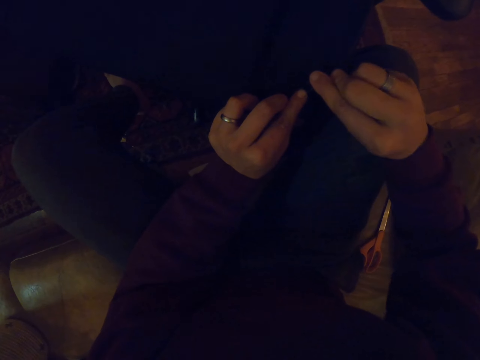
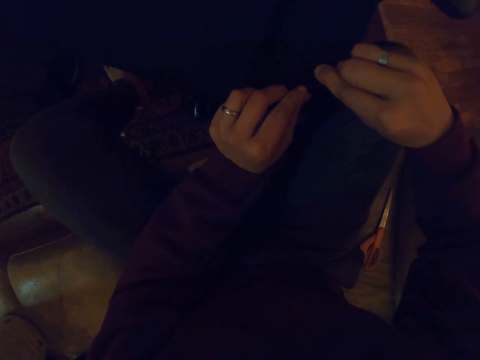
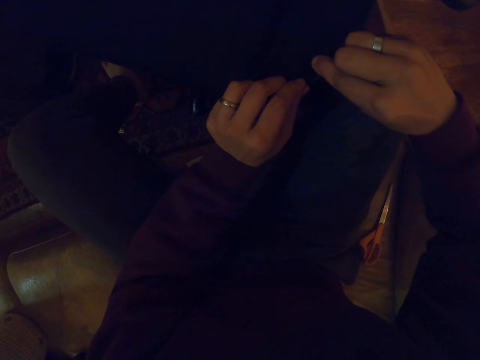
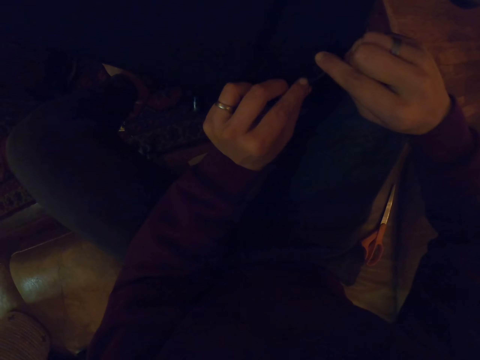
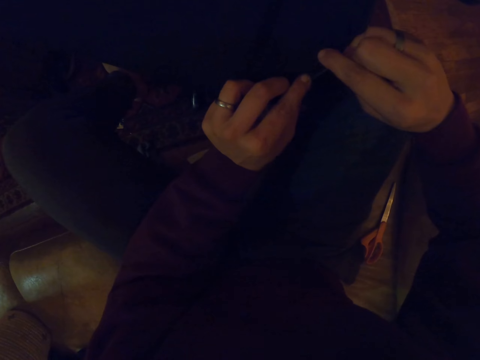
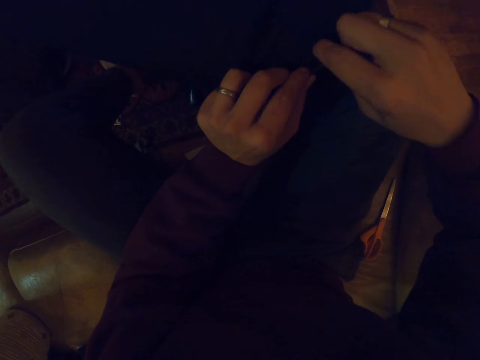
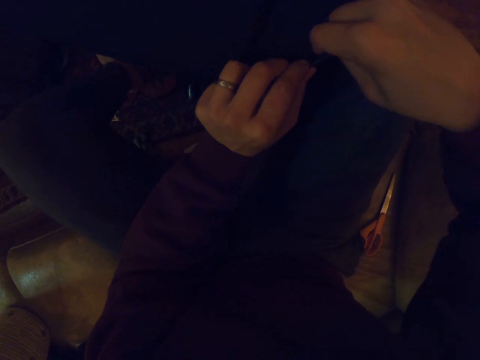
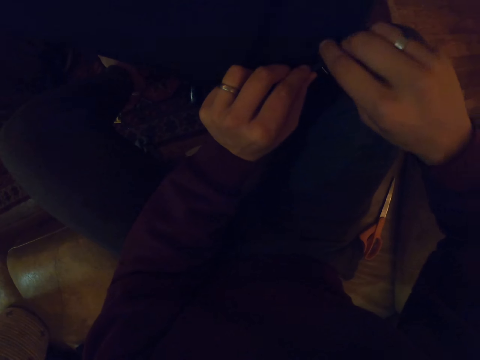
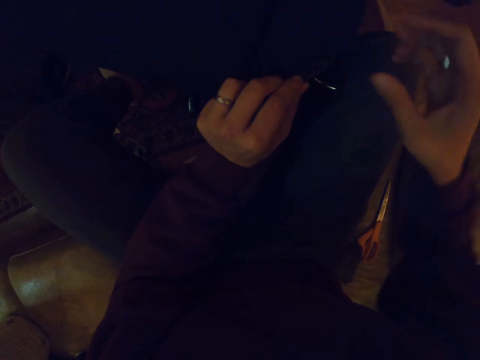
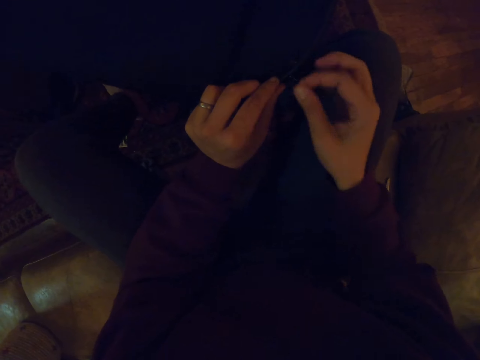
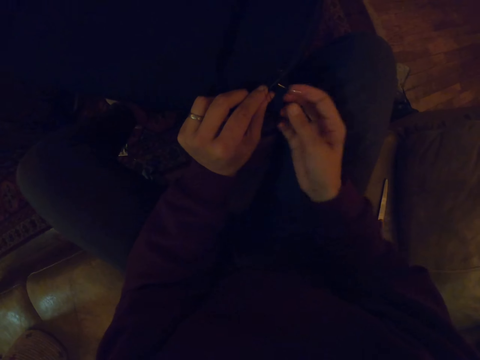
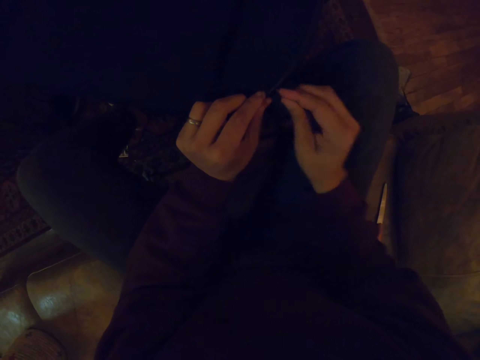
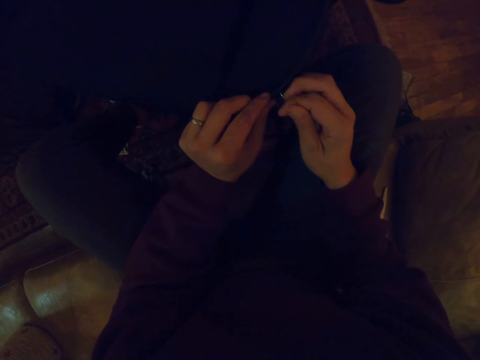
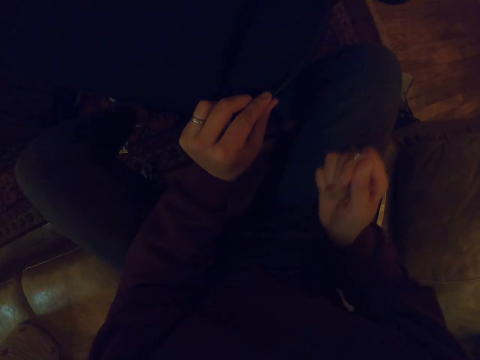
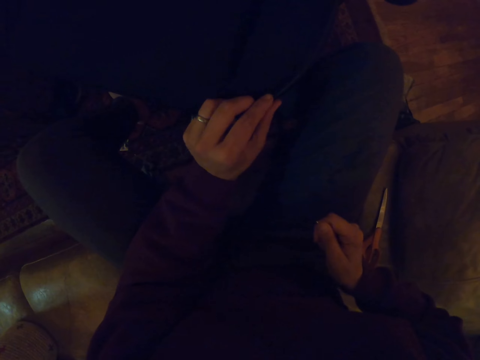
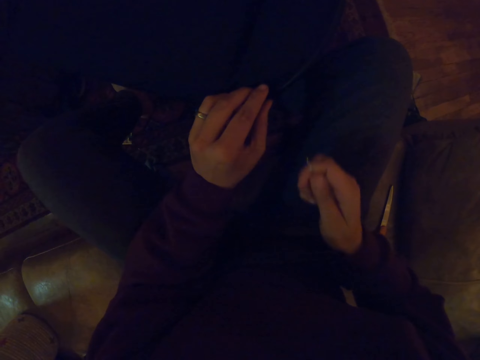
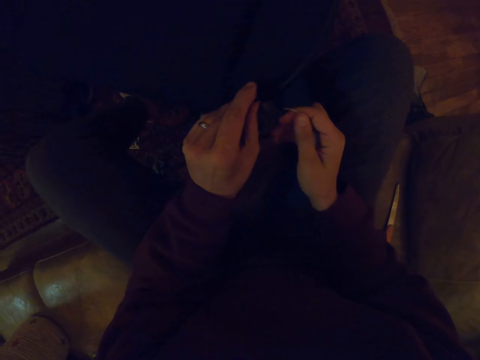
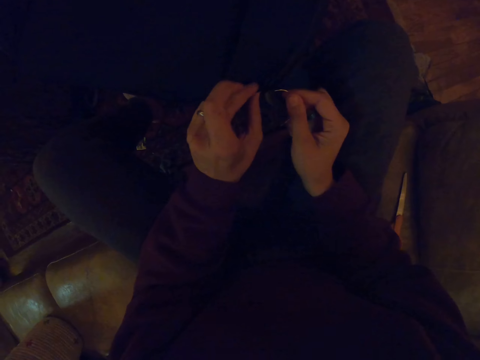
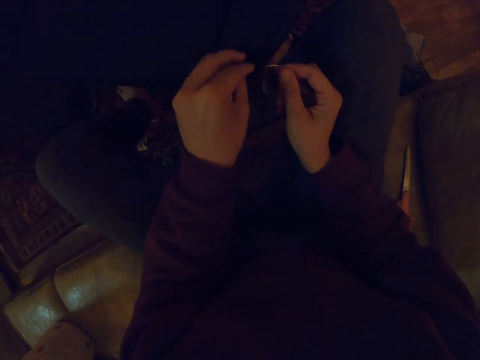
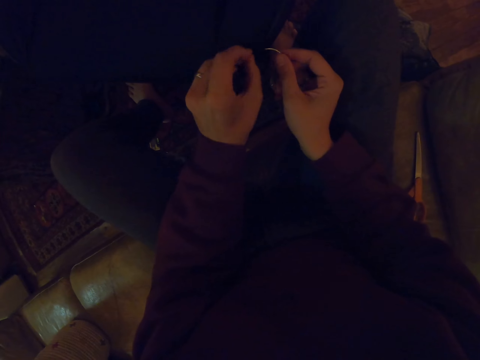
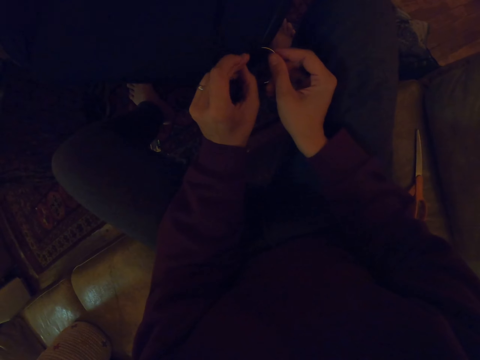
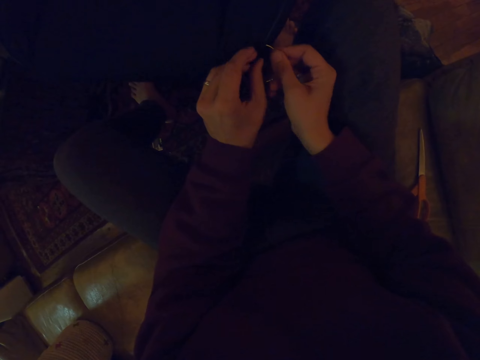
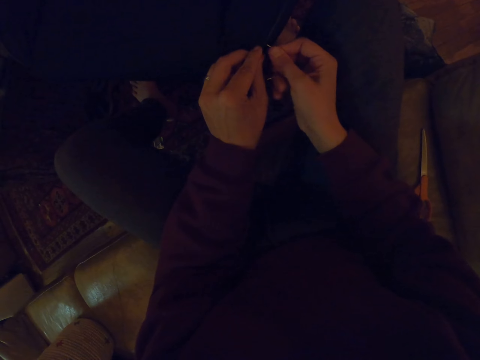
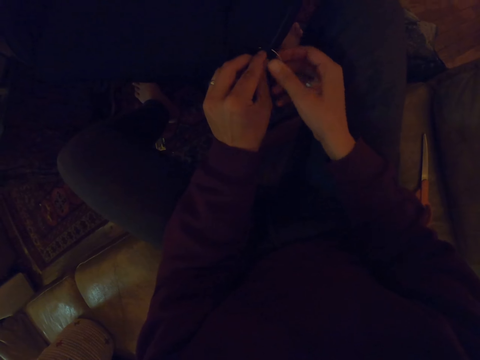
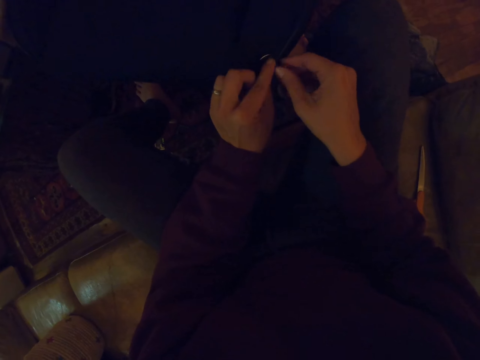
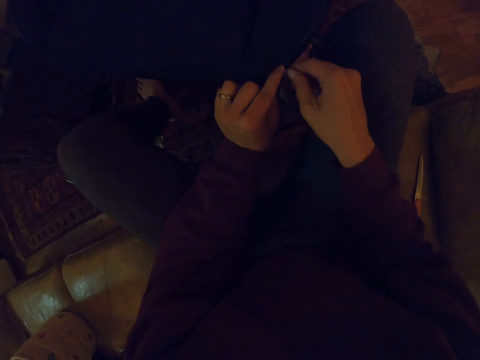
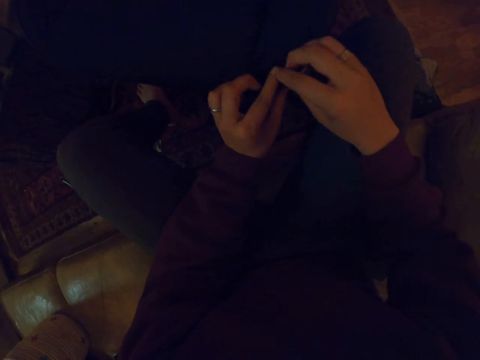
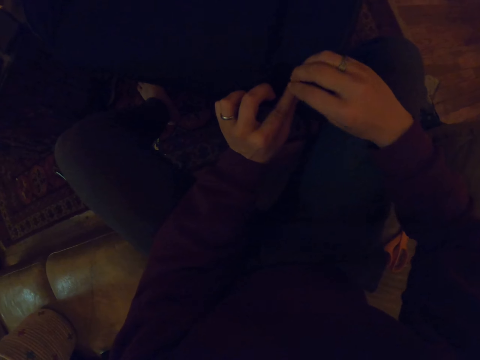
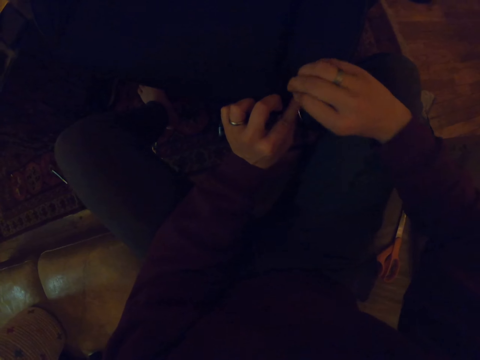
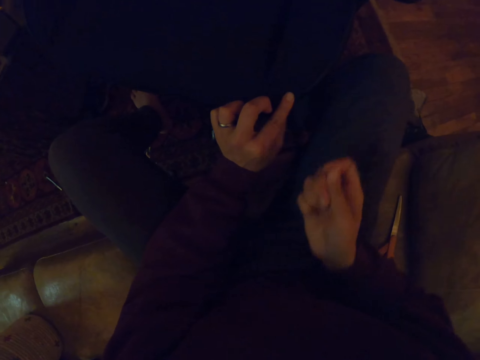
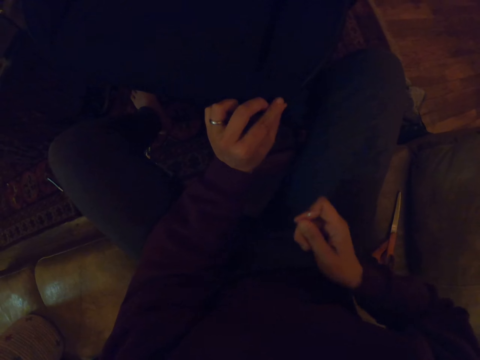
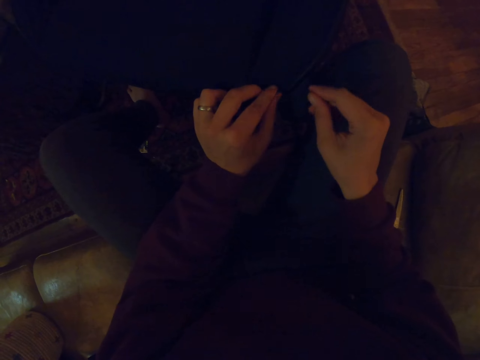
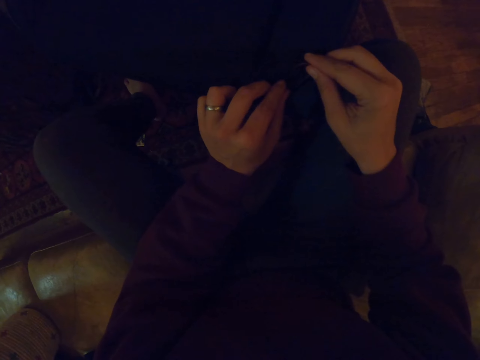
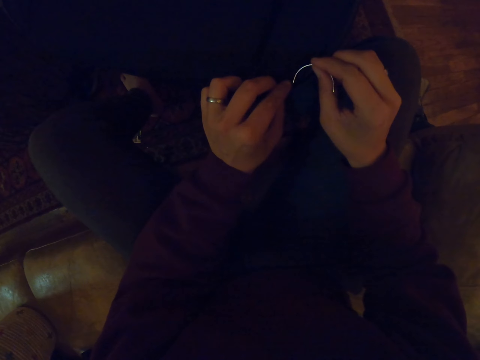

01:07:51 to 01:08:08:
The camera wearer inserts a needle on the fabric of the seat. They pull out the thread. They hold the fabric together with the left hand. They insert the needle in the fabric. They pull out the thread.

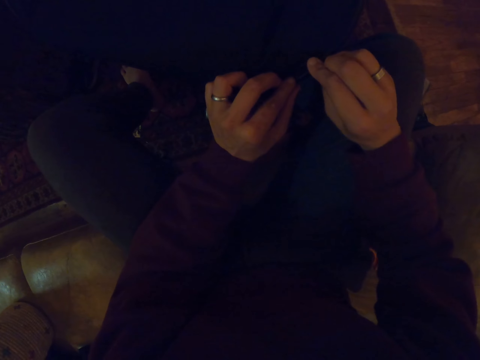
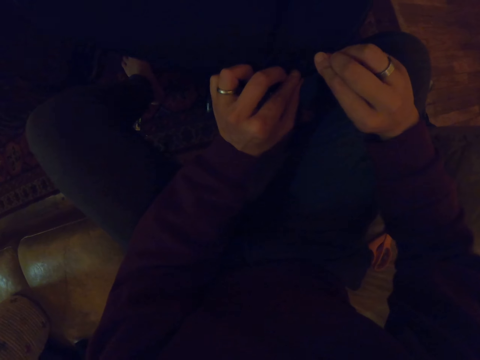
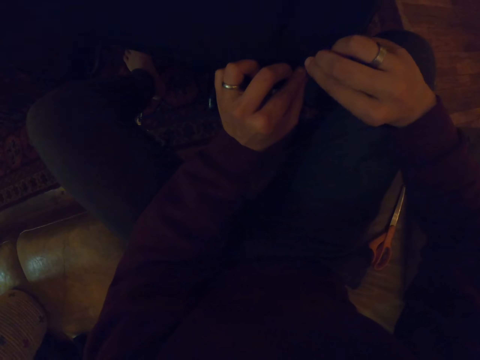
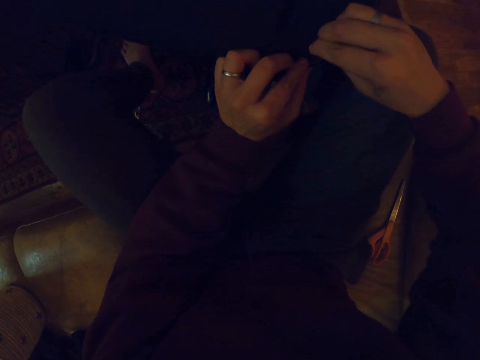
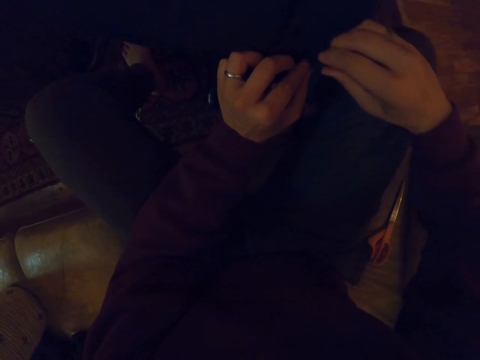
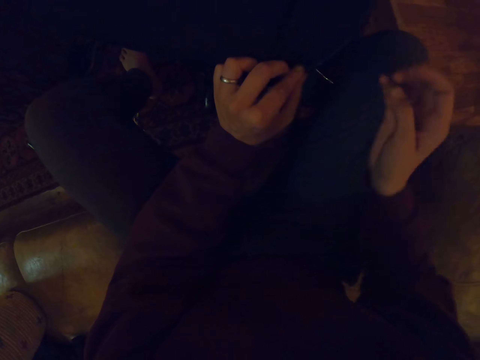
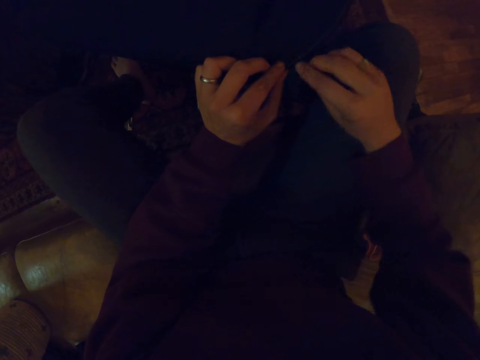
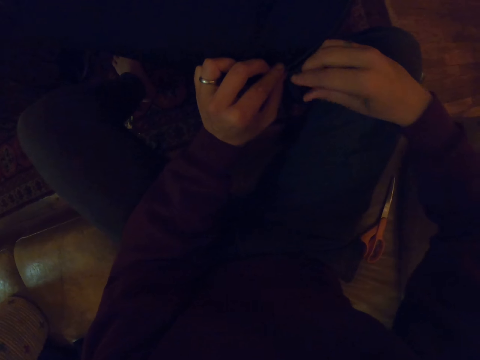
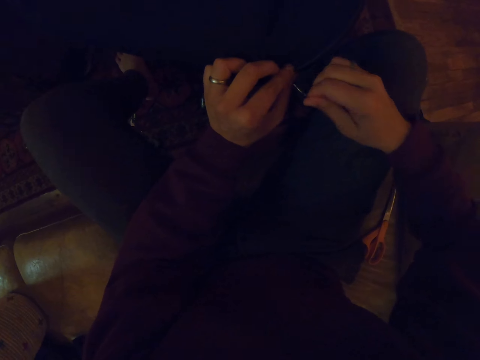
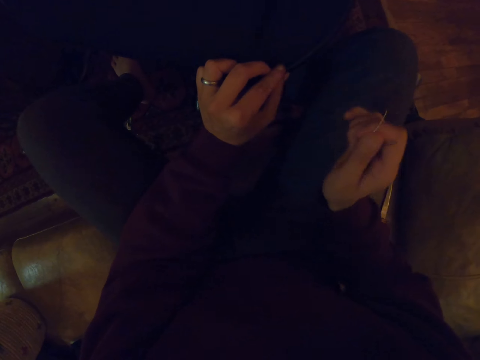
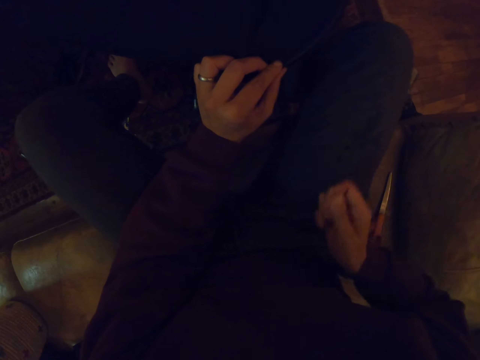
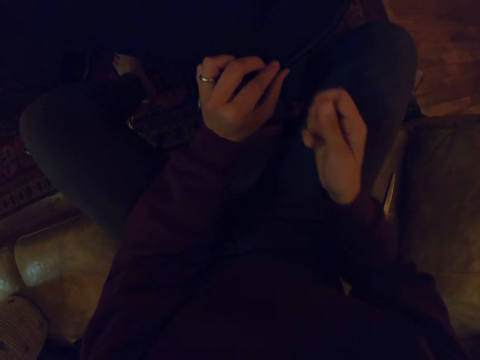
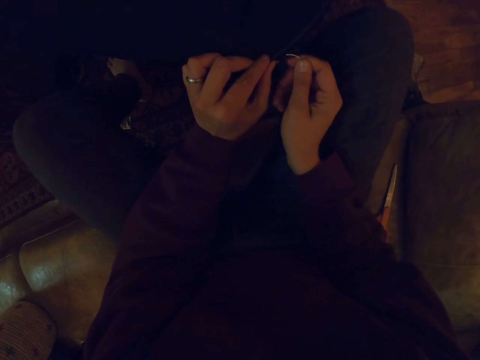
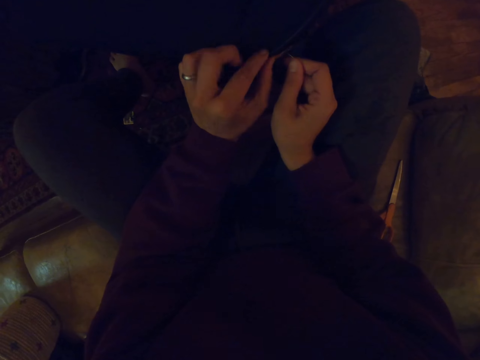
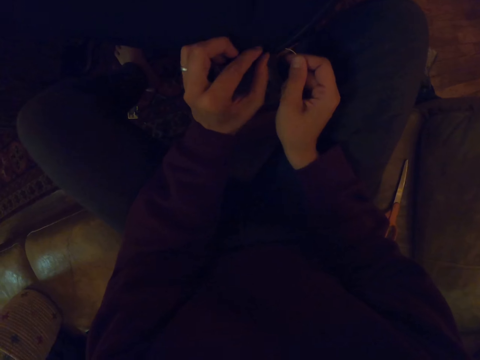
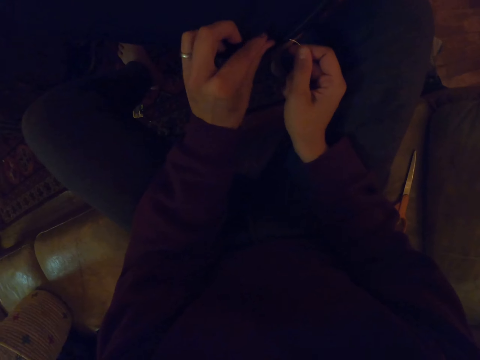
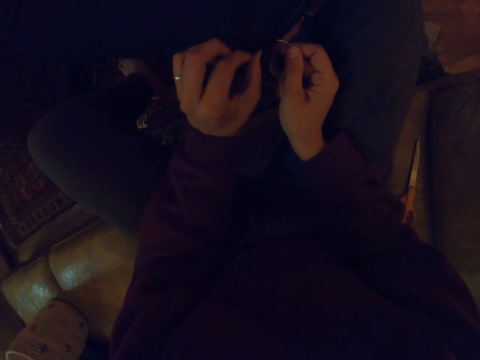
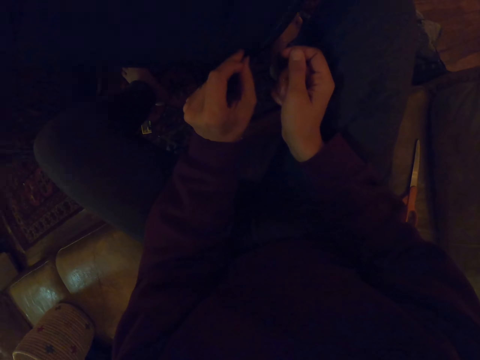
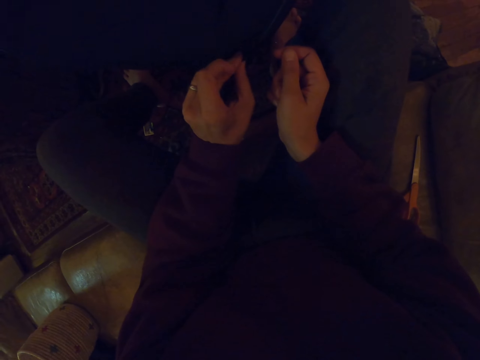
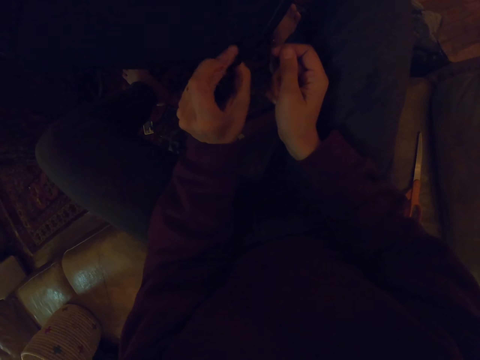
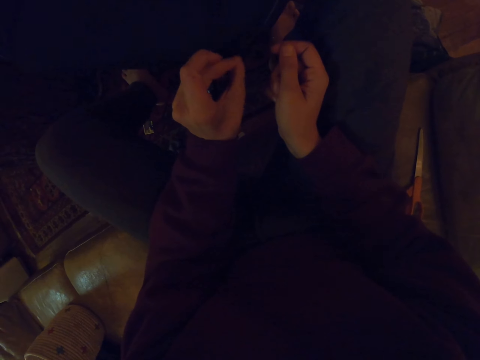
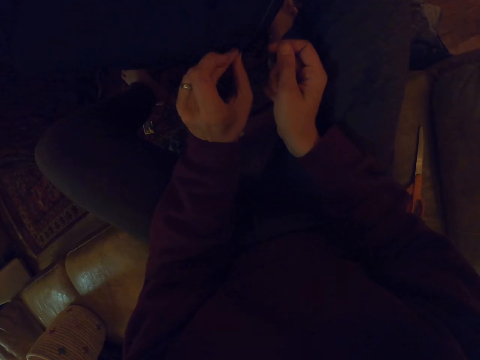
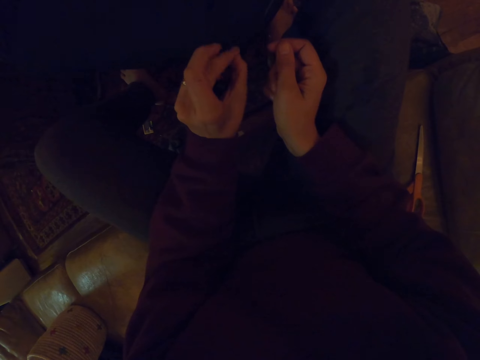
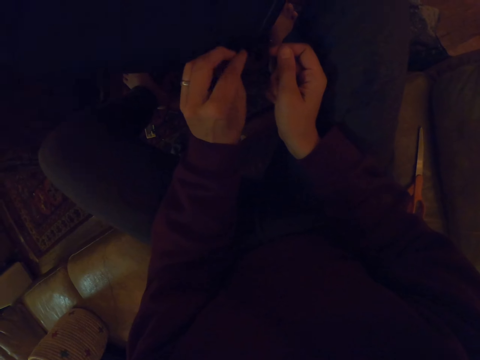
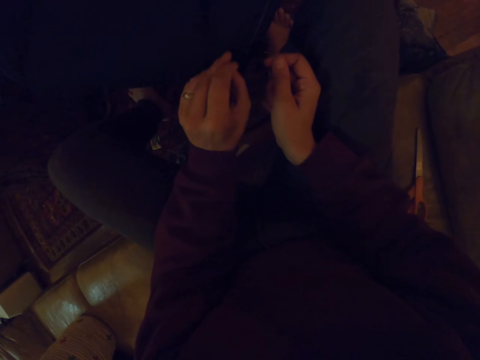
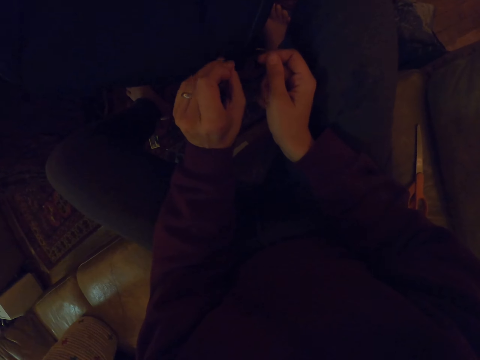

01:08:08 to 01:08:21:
The camera wearer inserts a needle in the fabric. They pull out the thread. They hold the fabric together. They fold the chair cloth.
